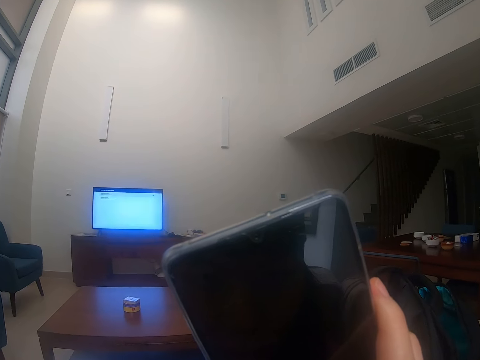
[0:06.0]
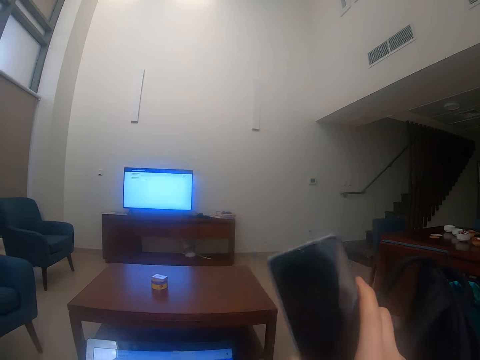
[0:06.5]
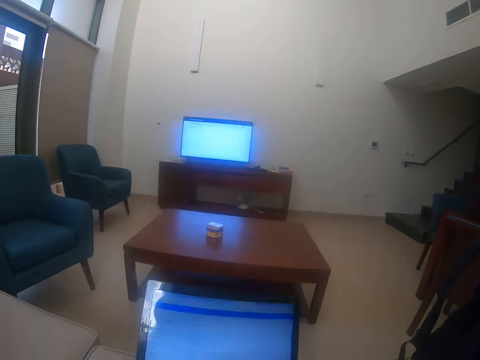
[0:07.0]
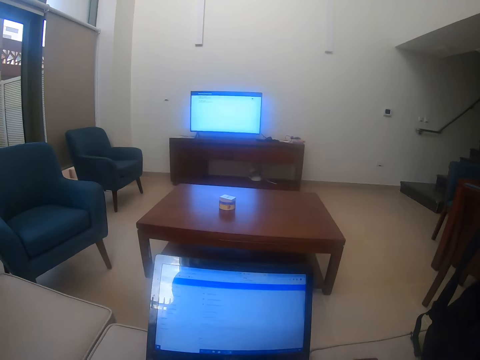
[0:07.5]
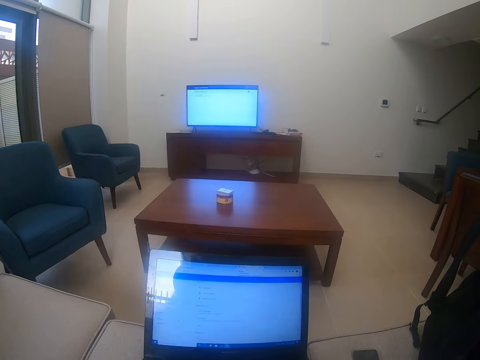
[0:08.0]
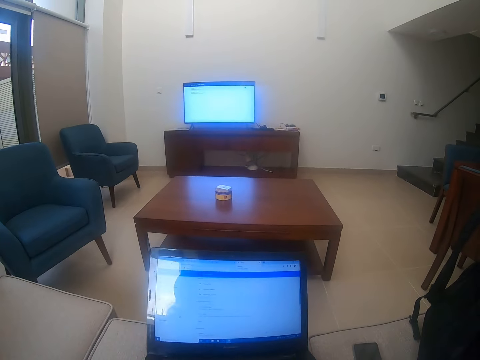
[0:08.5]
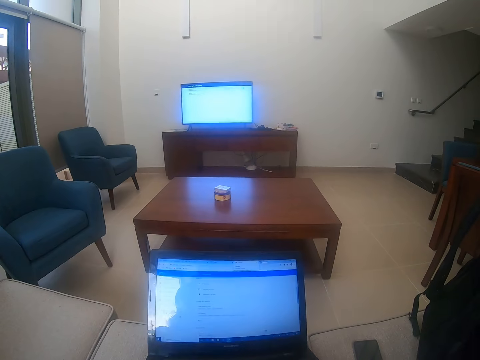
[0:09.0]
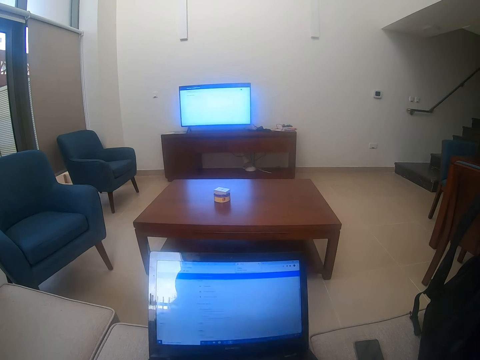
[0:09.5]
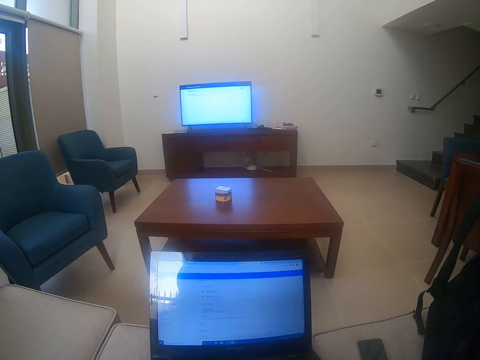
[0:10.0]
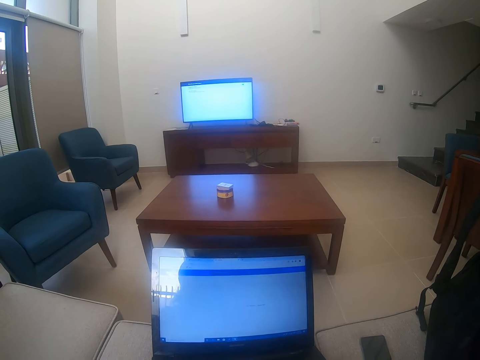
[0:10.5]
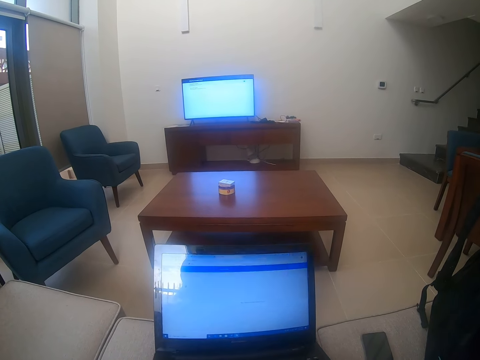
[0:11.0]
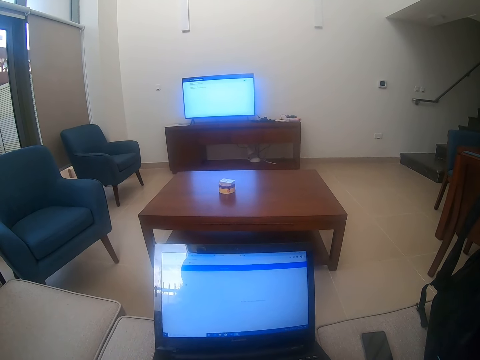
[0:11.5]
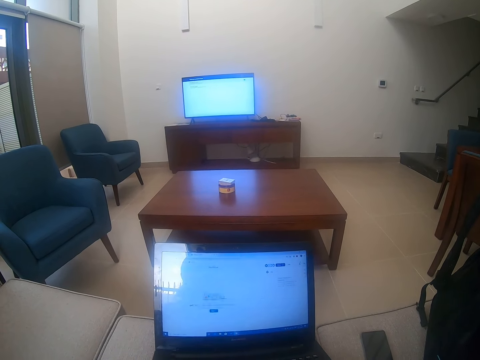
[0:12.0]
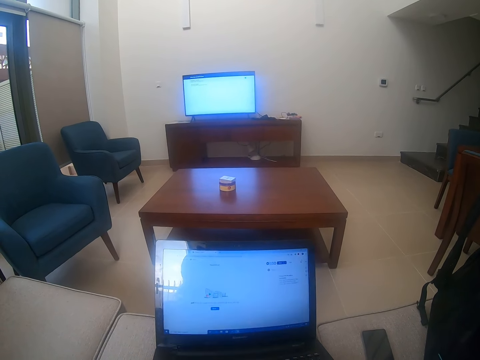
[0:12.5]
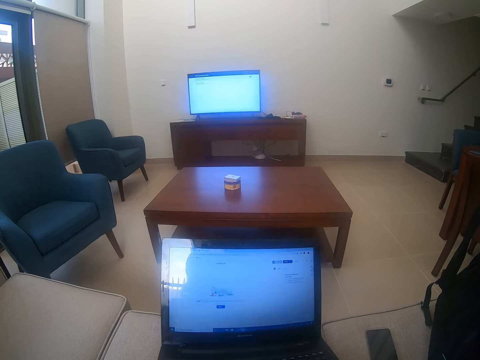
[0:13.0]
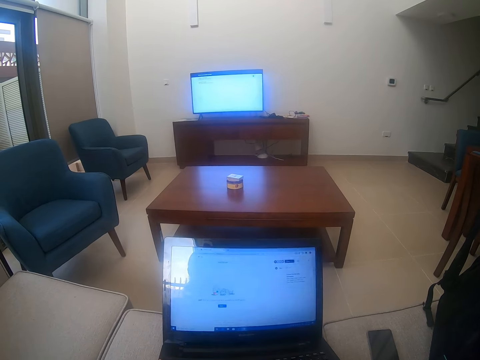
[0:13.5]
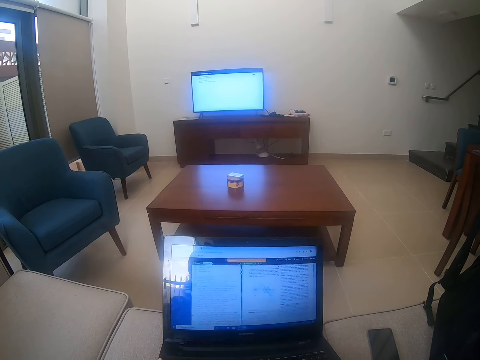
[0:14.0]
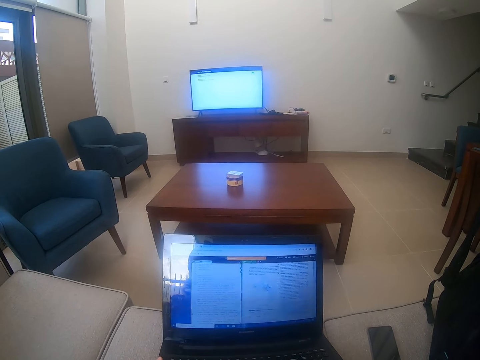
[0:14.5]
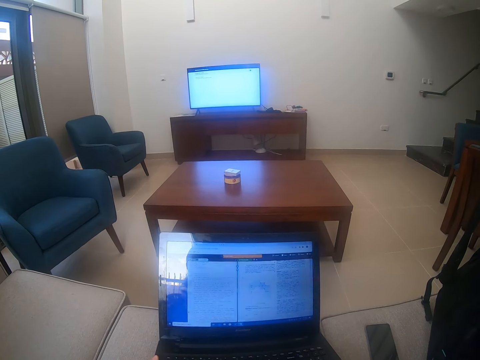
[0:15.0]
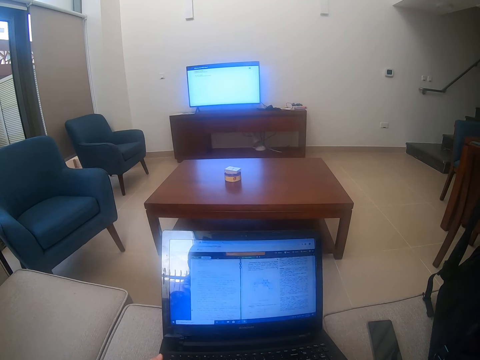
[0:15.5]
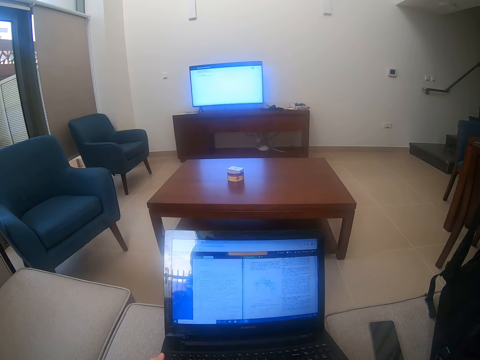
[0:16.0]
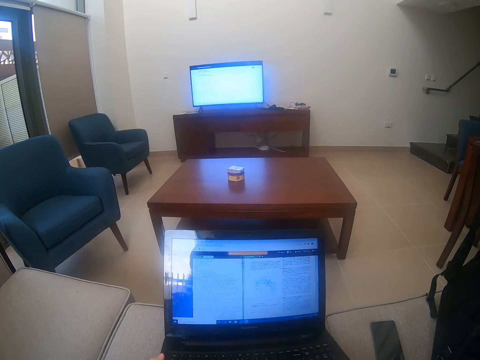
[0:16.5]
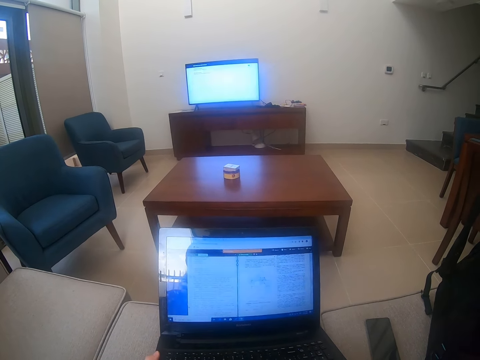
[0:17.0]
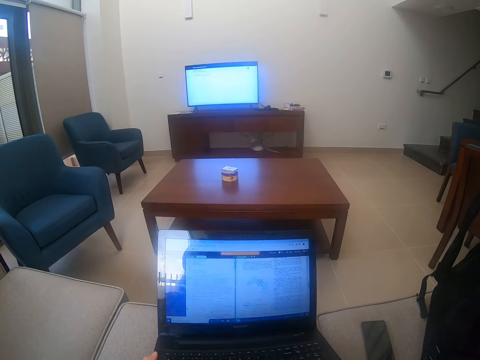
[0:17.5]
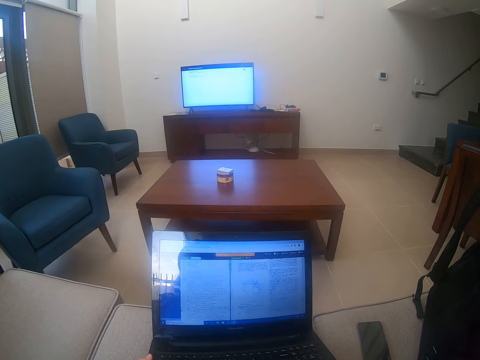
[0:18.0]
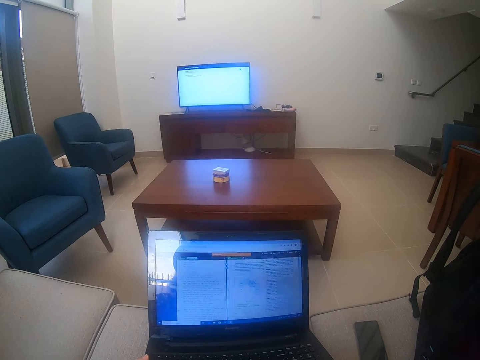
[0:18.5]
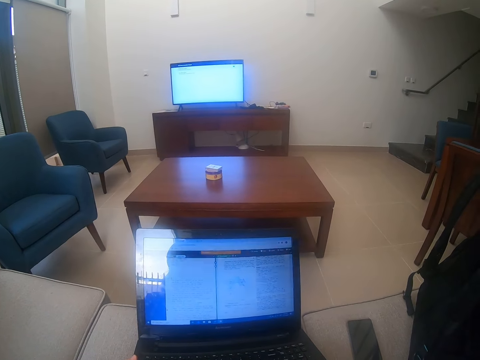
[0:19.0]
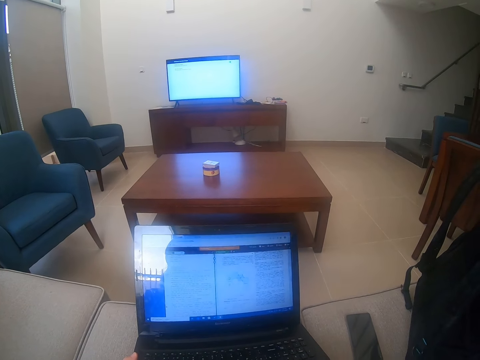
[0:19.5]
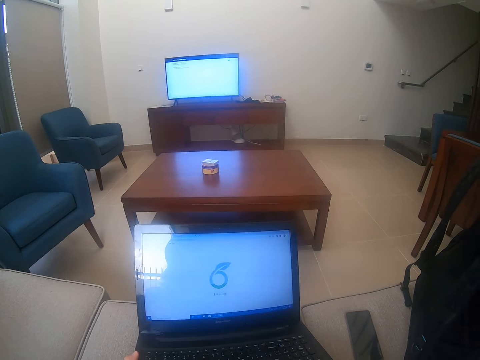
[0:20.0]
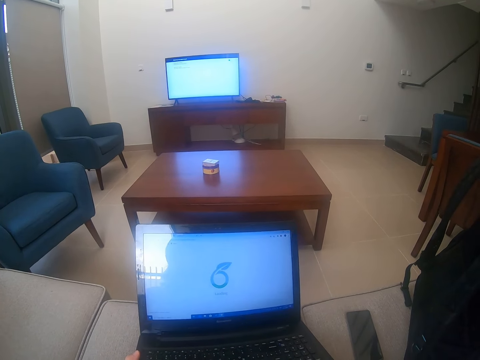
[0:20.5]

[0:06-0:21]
The camera wearer puts the phone down. They use the laptop. They touch the camera.

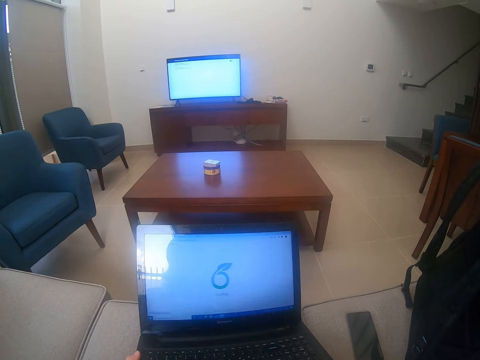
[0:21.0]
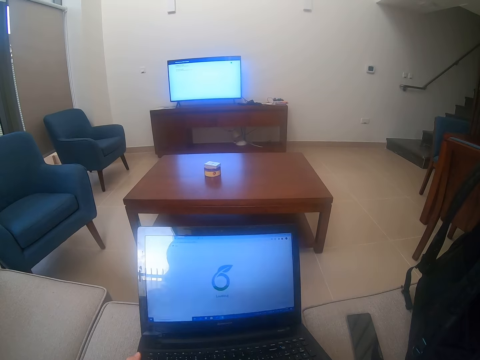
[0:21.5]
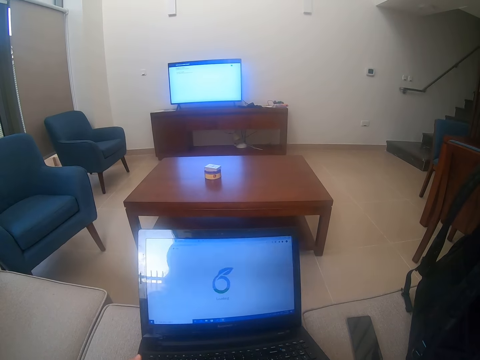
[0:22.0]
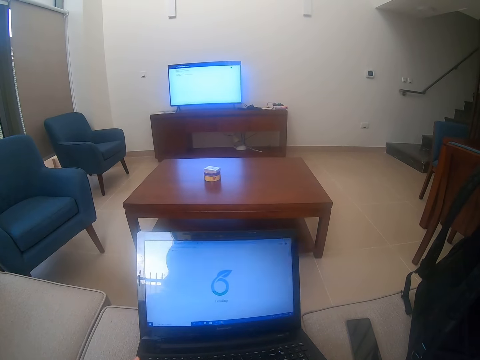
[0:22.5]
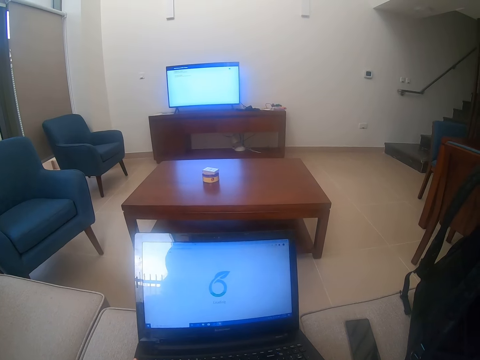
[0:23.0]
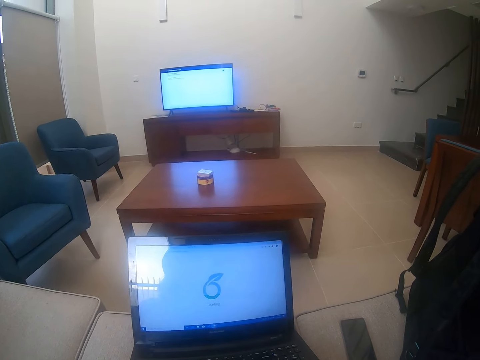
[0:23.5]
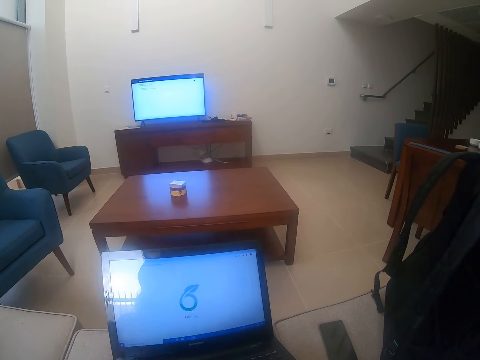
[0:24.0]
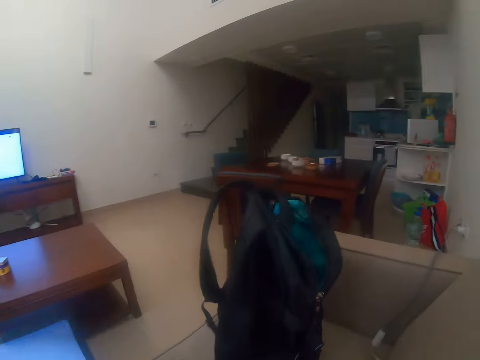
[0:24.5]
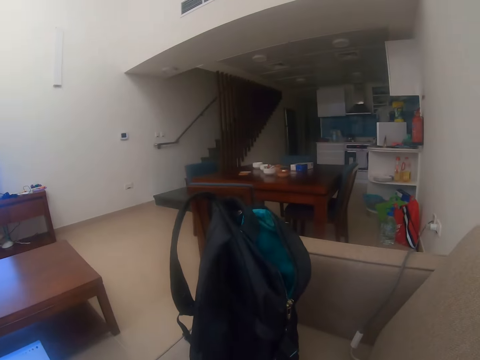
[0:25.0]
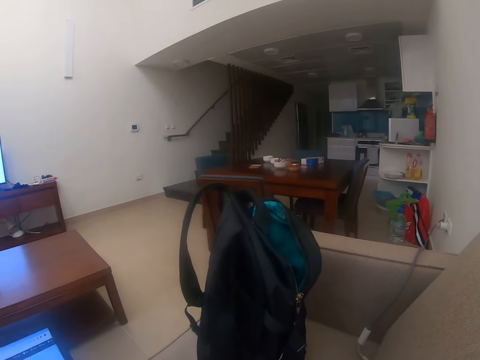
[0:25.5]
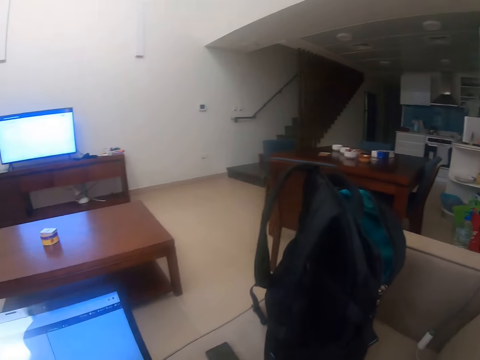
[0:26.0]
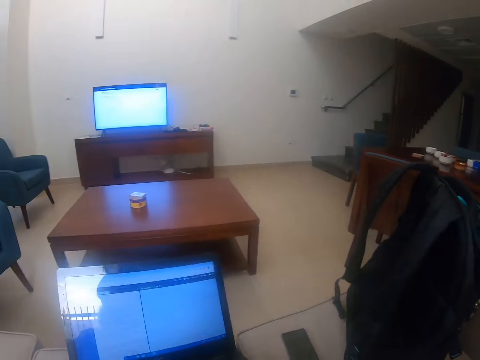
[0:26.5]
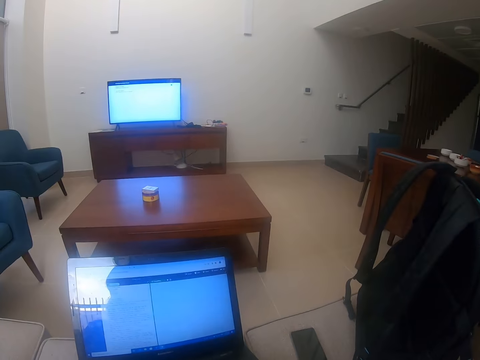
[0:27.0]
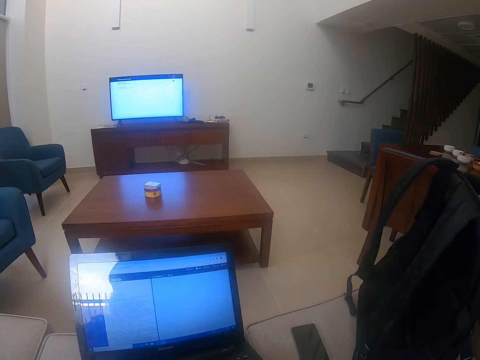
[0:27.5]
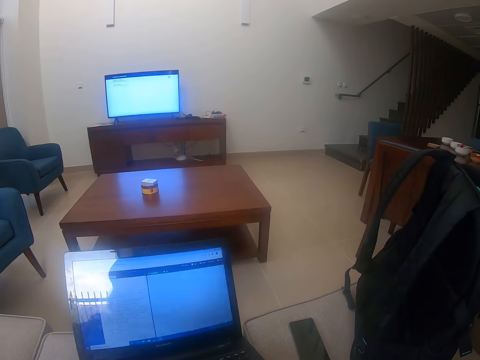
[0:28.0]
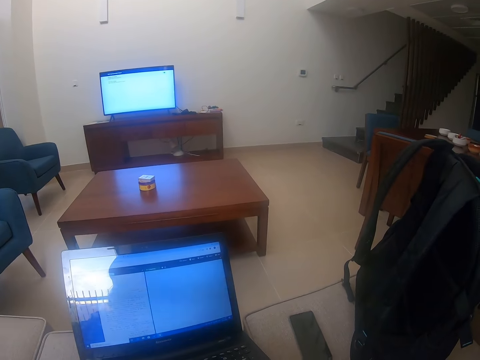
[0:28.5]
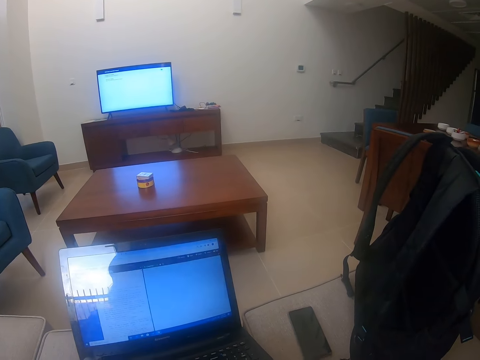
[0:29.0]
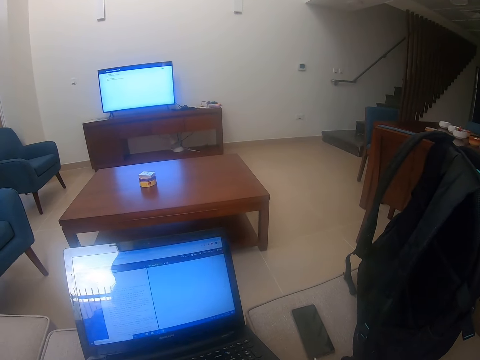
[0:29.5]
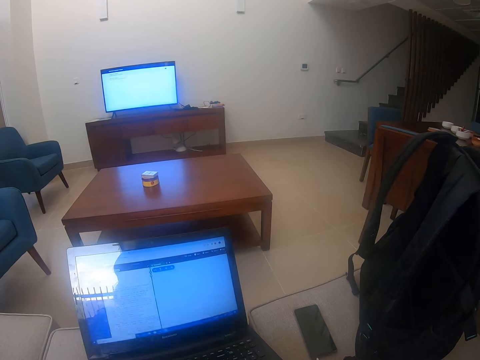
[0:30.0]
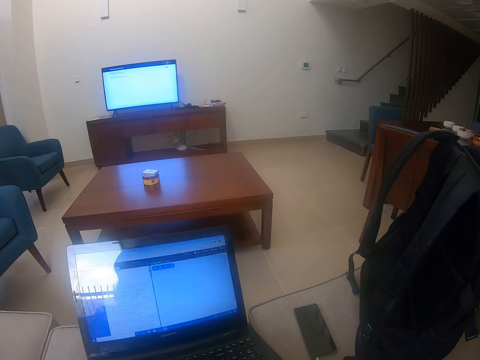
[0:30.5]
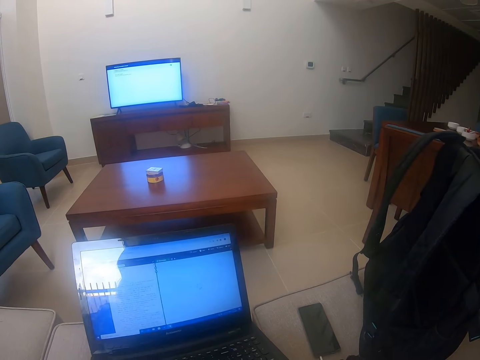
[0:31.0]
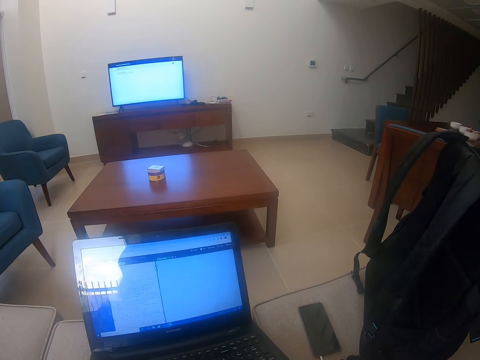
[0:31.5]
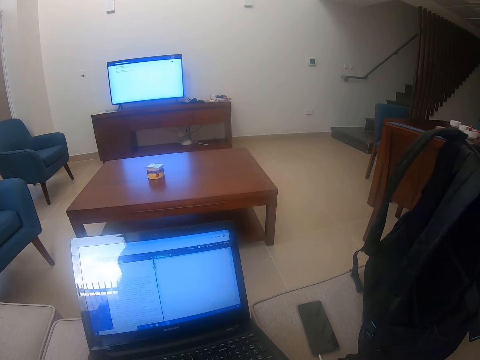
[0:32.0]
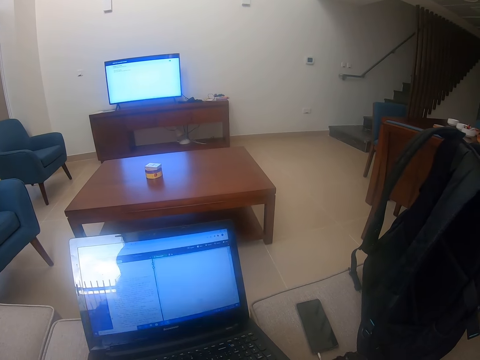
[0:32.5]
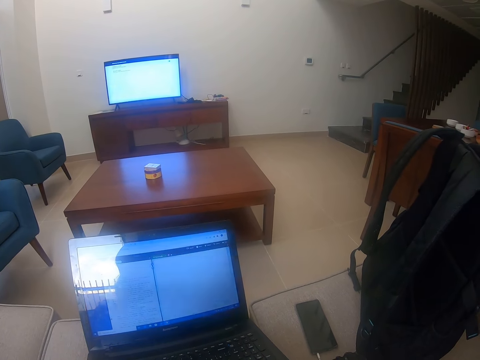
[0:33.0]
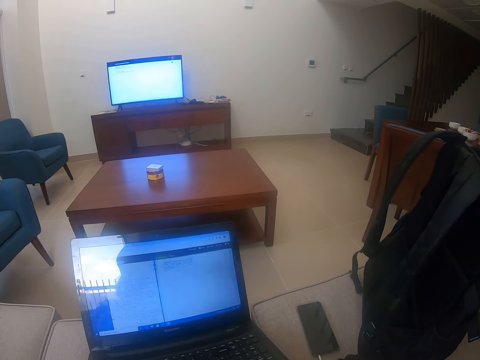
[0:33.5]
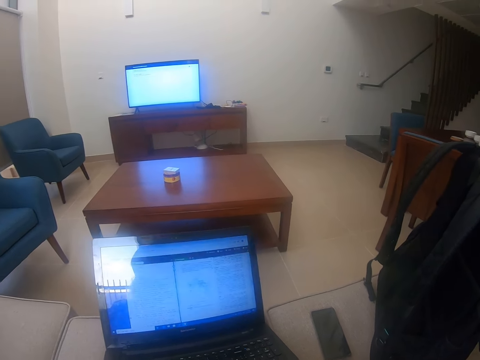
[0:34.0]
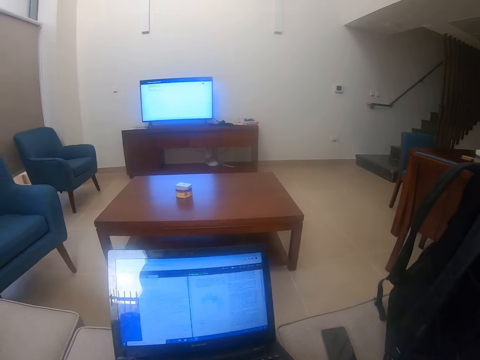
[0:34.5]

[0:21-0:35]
The camera wearer turns around. They look around. They use the laptop.
